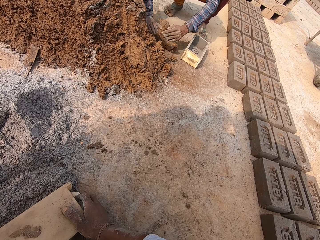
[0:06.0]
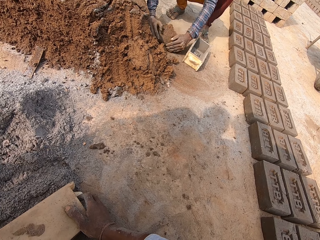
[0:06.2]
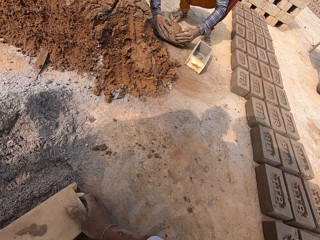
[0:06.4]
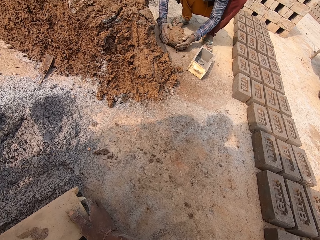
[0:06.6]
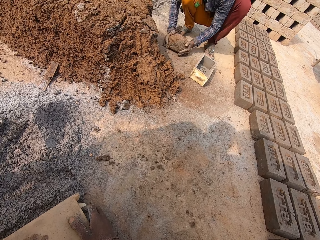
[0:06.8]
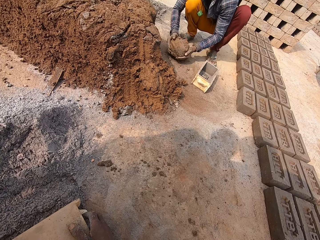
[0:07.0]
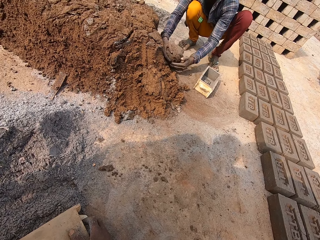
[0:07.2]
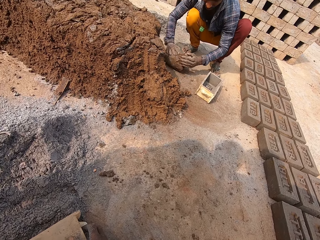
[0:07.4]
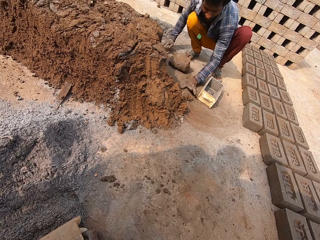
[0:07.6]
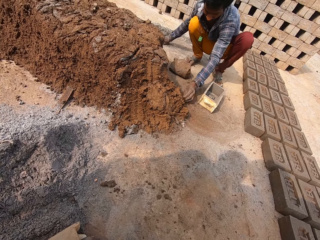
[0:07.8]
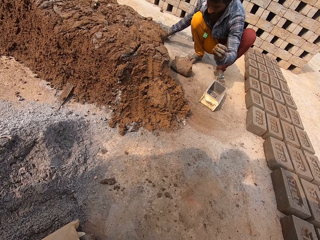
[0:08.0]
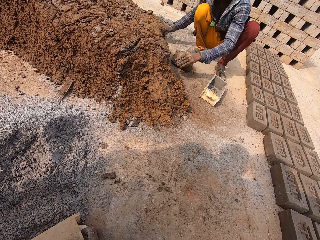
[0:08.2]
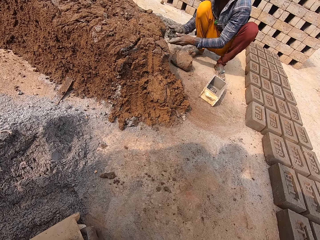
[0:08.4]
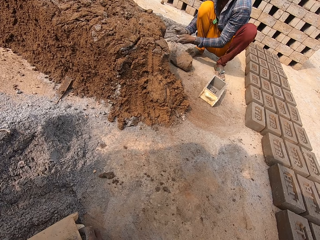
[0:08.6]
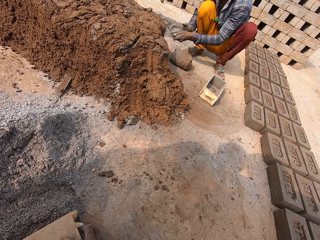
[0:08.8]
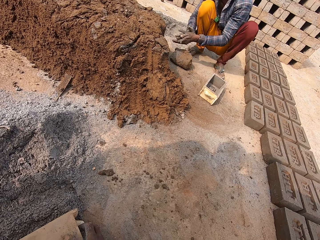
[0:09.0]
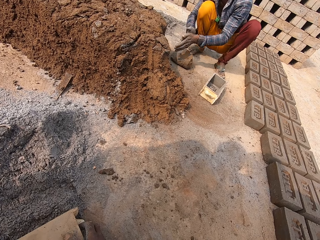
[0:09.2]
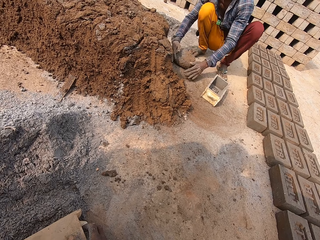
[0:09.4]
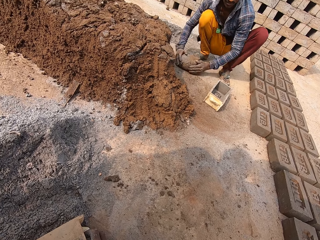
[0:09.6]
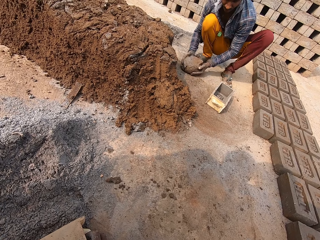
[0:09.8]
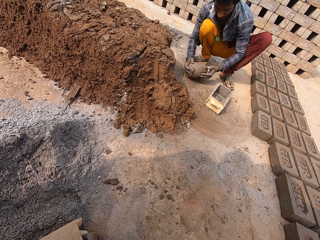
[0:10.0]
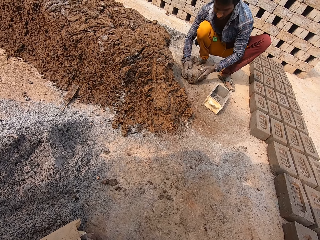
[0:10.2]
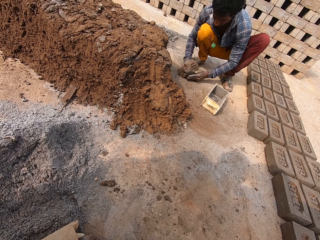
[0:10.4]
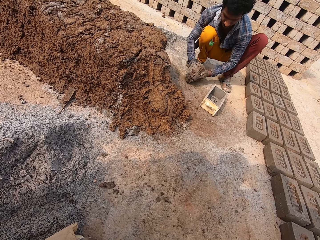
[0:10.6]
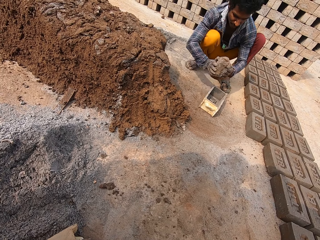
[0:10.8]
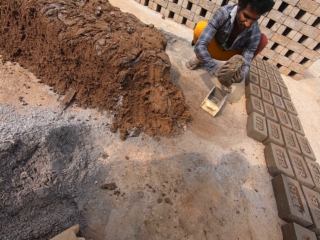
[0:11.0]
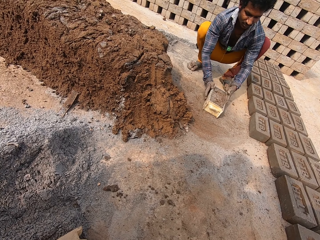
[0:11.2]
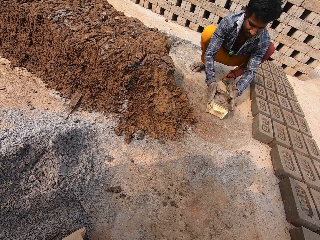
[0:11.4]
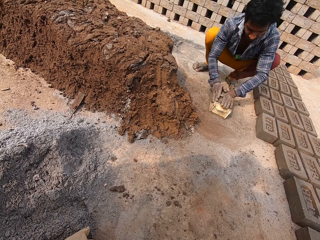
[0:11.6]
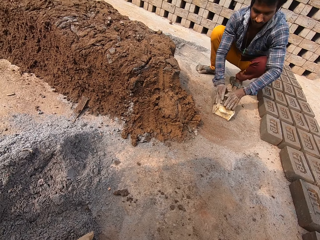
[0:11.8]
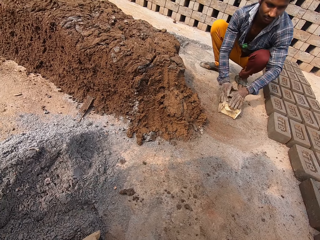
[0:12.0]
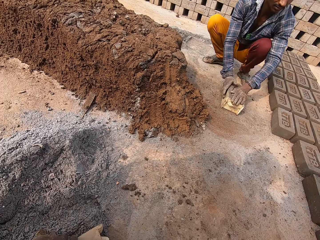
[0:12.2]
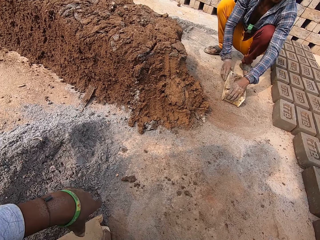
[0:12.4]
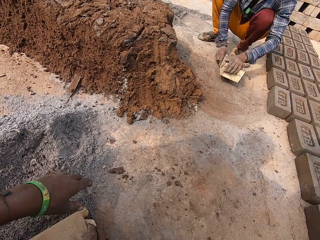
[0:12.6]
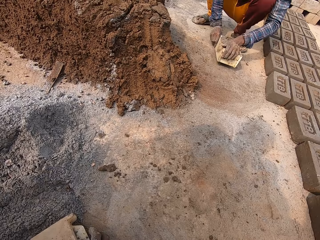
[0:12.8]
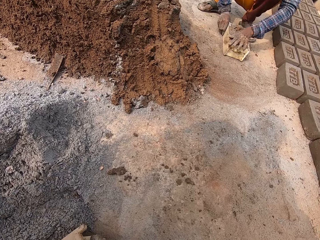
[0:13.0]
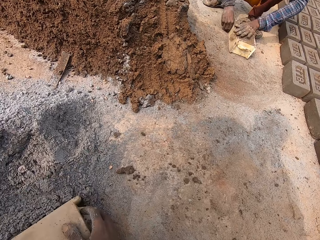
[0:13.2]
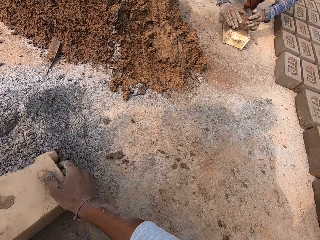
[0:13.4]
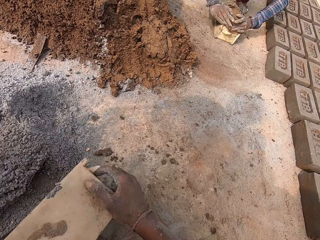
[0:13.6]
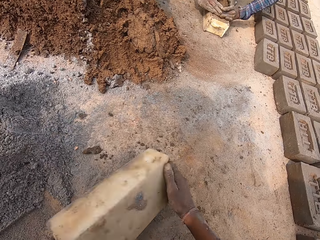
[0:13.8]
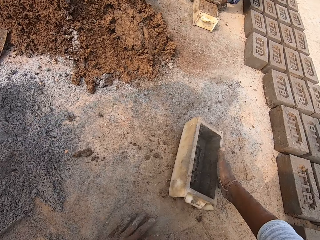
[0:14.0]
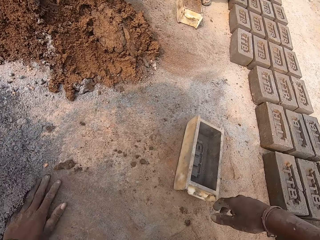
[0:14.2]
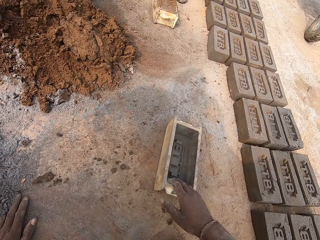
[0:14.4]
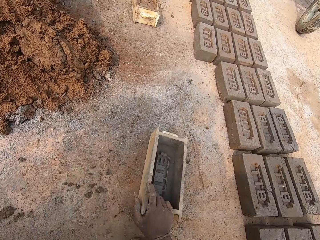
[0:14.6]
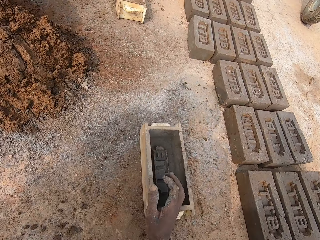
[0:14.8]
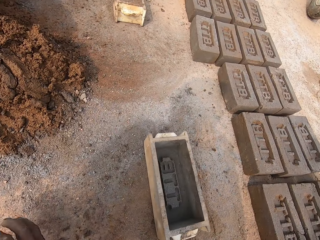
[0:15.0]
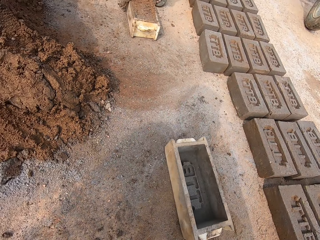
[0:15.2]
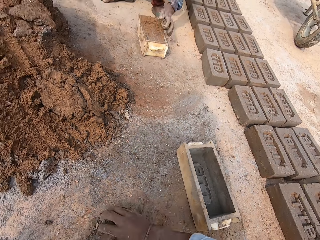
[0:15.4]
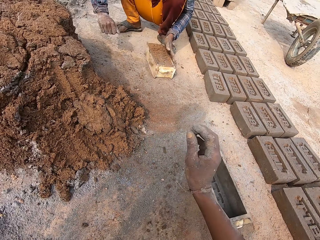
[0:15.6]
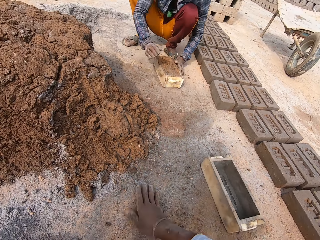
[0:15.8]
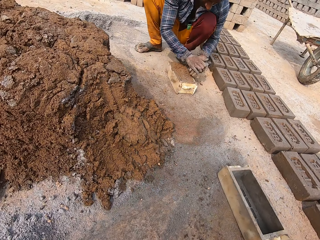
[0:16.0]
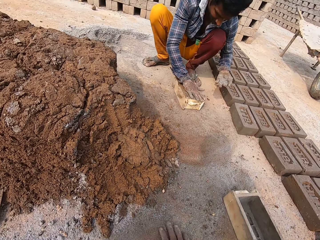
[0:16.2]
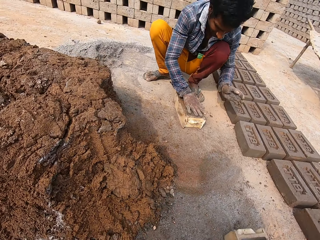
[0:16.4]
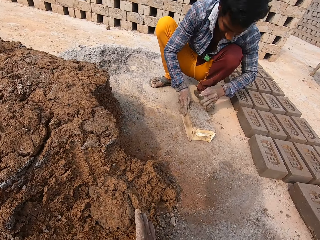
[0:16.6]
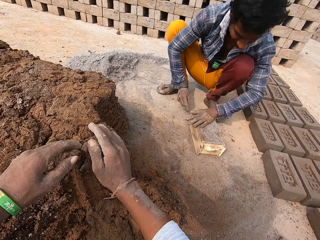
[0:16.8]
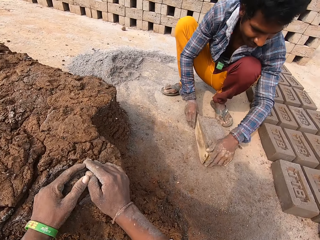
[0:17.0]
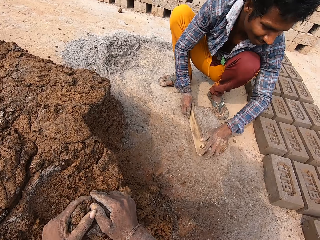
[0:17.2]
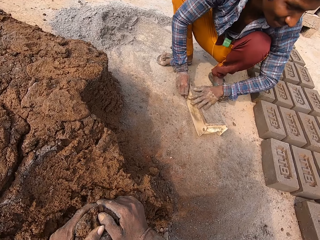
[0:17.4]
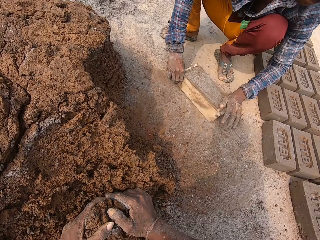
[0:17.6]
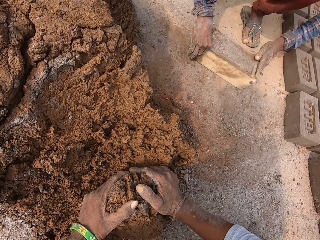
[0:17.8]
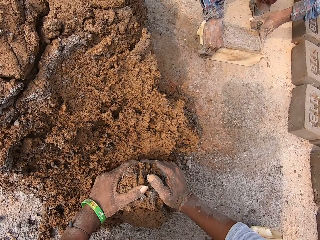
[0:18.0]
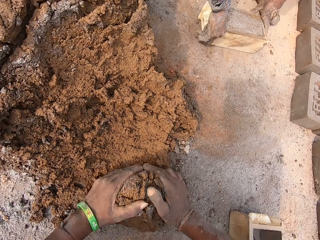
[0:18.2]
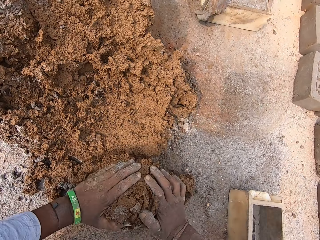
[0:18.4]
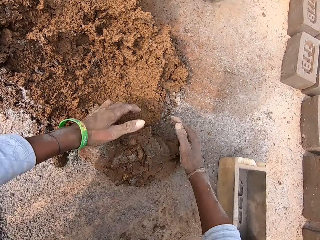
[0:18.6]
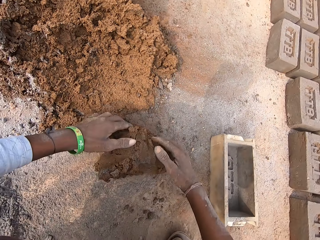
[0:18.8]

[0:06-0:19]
A man molds the clay on the ground with both hands. The man picks mud, rolls the mud, picks the mud and throws the mud. The camera wearer wipes both hands with borax sand in his right hand. The man rubs hands. The man picks the clay mold from the ground with both hands and places the clay mold in the block mold pan on the ground with both hands. The man throws the mud in a plastic. The man smoothens the clay mold inside the block mold pan with both hands. The man touches the mud. The camera wearer moves a hand. He moves the borax sand on the ground with the block mold pan in his right hand. The man touches the mud. The camera wearer drops the block mold pan on the ground with both hands. He throws the plastic. He touches the plastic. The man touches the mud. The camera wearer moves a hand. The man pours some borax sand on the clay mold in the block mold pan with both hands. The man touches the mud. The camera wearer takes clay from the ground with both hands. The man holds the plastic.

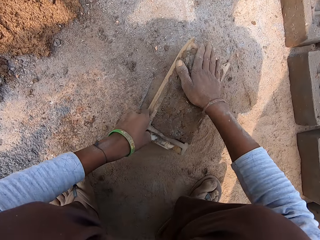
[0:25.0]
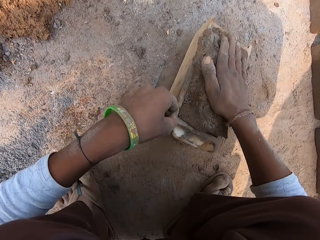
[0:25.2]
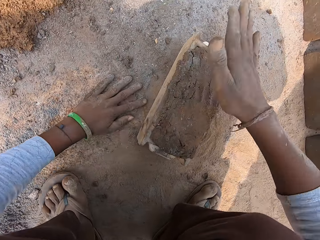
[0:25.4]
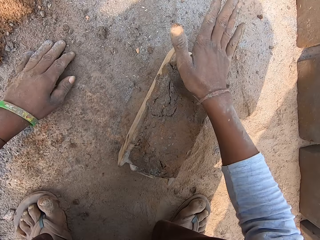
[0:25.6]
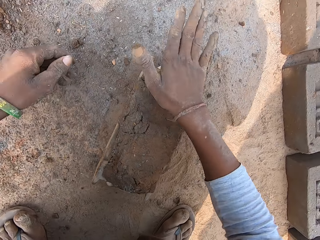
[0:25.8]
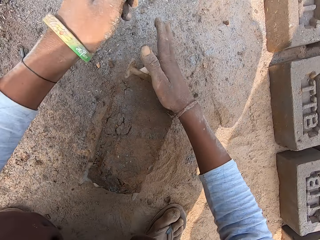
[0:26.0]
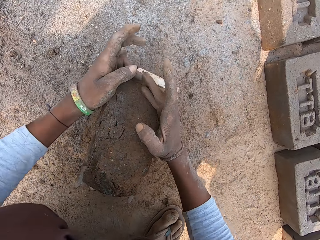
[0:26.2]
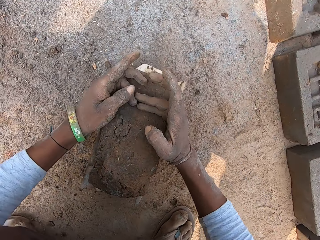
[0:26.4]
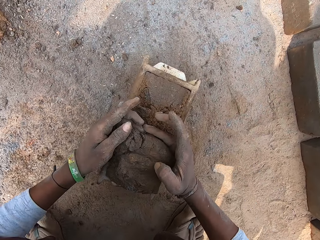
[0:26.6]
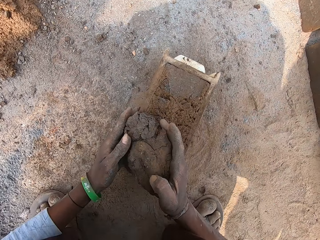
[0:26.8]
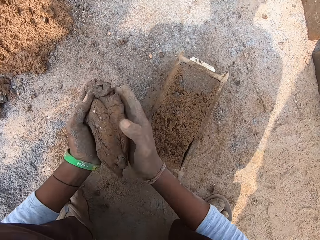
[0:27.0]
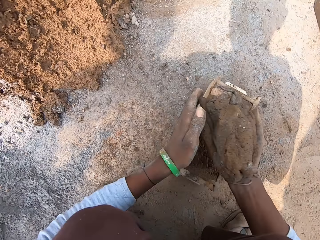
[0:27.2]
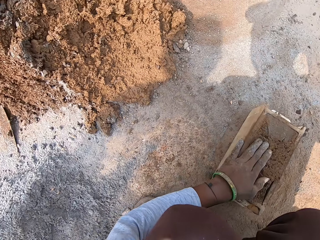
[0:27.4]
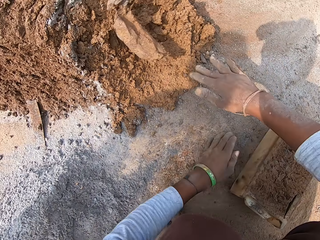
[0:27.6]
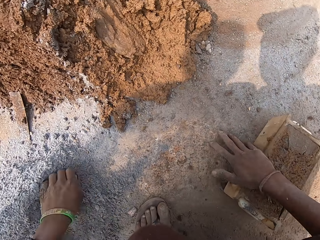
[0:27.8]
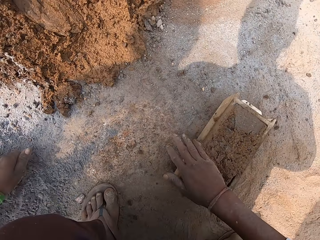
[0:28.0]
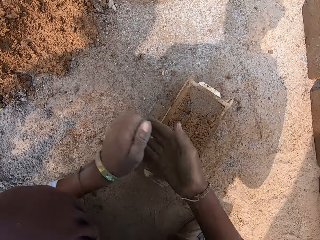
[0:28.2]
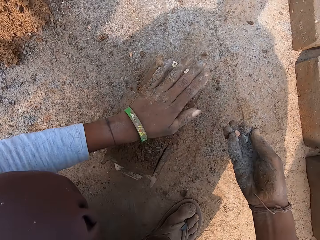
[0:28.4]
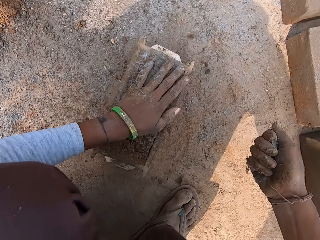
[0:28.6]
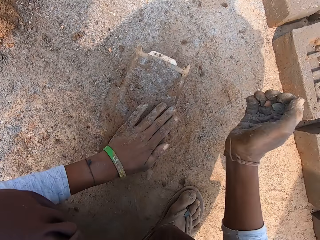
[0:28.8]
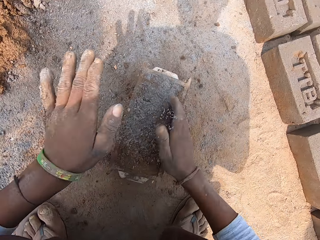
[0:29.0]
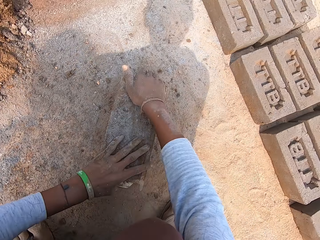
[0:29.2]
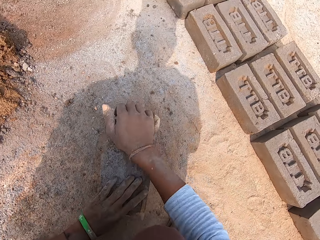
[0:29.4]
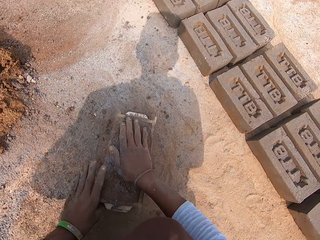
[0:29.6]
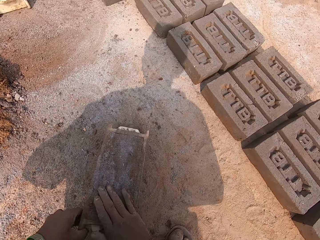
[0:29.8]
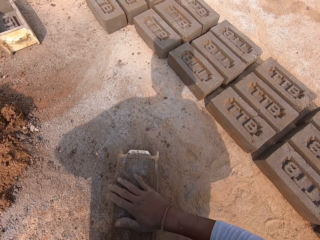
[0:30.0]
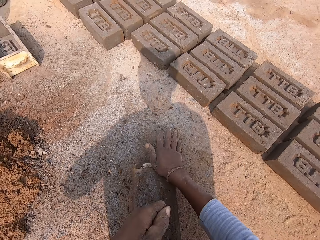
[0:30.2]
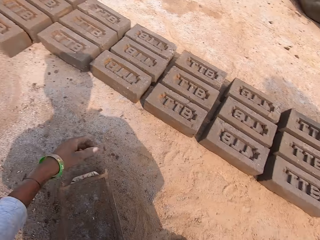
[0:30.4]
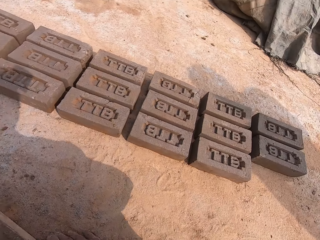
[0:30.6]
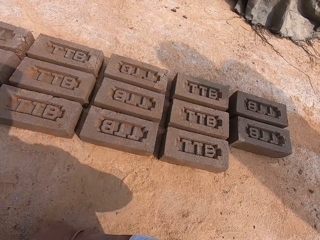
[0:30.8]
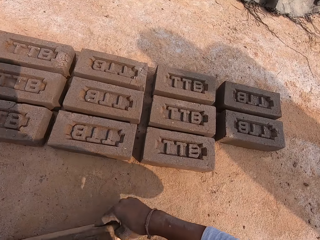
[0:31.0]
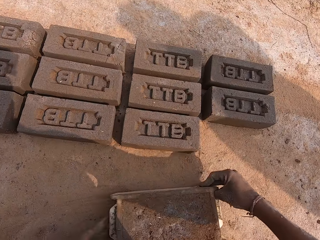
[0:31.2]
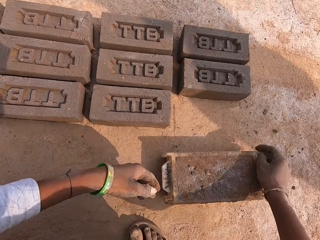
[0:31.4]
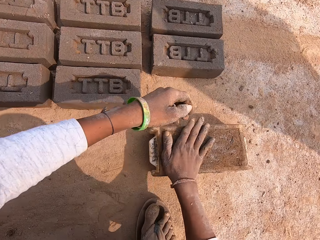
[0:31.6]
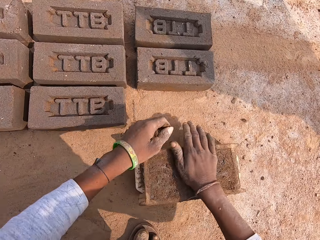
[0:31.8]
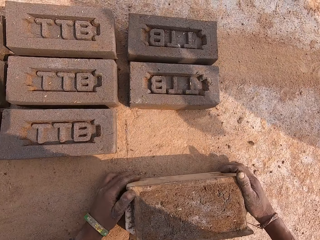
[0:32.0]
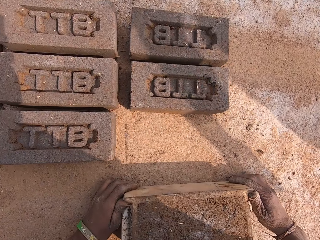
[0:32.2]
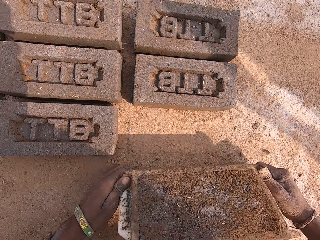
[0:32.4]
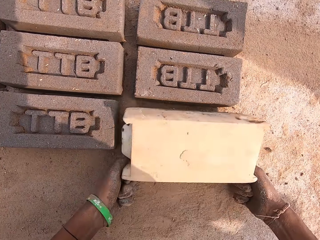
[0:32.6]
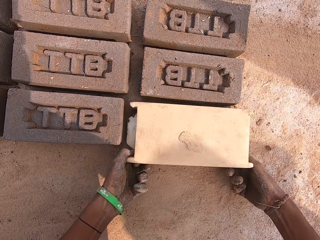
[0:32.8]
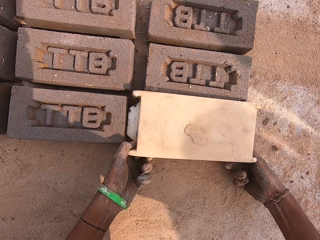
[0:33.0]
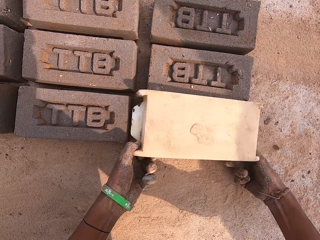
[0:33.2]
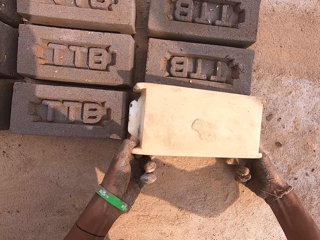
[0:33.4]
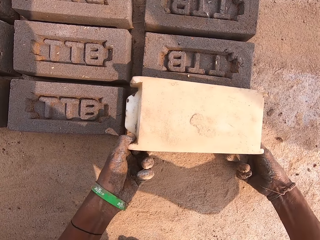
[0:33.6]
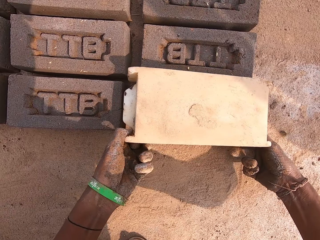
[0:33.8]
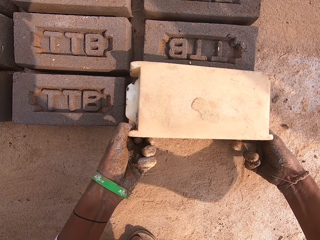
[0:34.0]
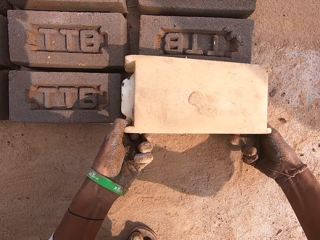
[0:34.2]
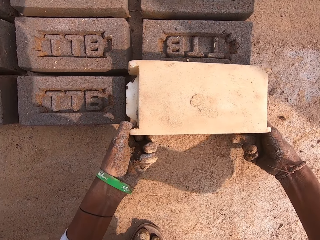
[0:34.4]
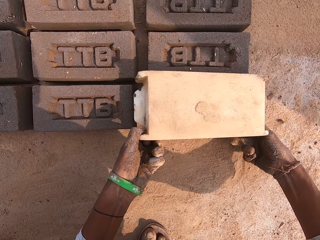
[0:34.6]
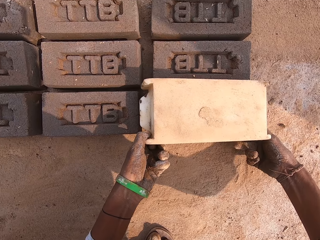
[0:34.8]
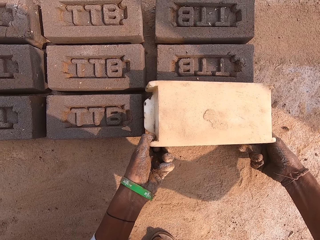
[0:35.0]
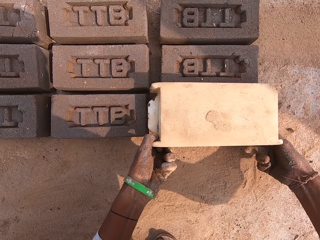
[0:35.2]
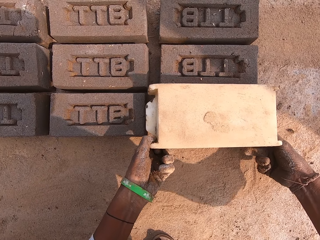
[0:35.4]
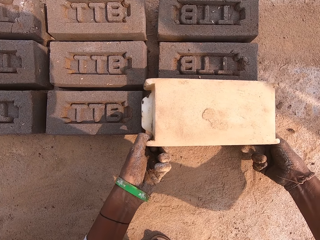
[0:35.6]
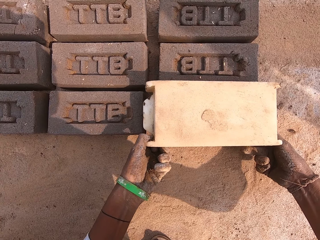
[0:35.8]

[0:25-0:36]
The camera wearer touches mud. He touches the ground. He touches the mud. He takes out some clay mold from the top of the block mold pan with both hands. He throws the clay mold on the ground with his right hand. He takes some clay mold from the top of the block mold pan with both hands. He holds the mud. He packs some borax sand from the ground with his left hand. He passes the borax sand from his left hand to his right hand. He holds soil. He smoothens the clay mold inside the block mold pan with the borax sand in his left hand. He touches the mud. He throws the soil on the mud. He shakes plastic. He pours the borax sand in his right hand into the clay mold in the block mold pan on the ground. He touches the mud. He moves the block mold pan on the ground with both hands. He looks around. He pulls the plastic. He picks the plastic. He turns over the block mold pan on the ground with both hands. He throws the mud down. He removes the plastic from the mud. He raises the block mold pan with both hands.
